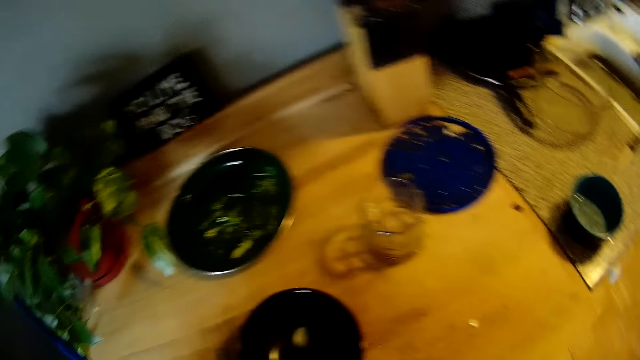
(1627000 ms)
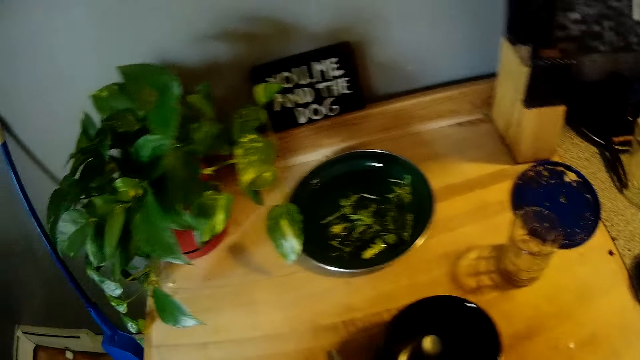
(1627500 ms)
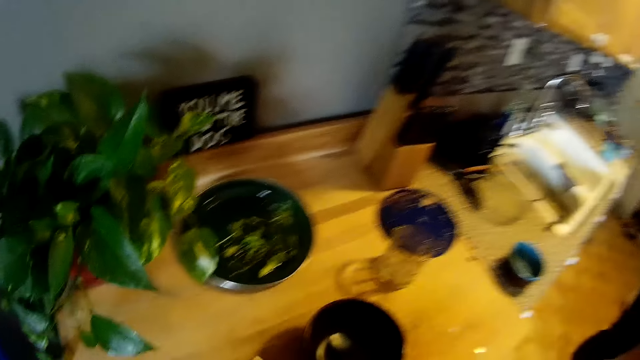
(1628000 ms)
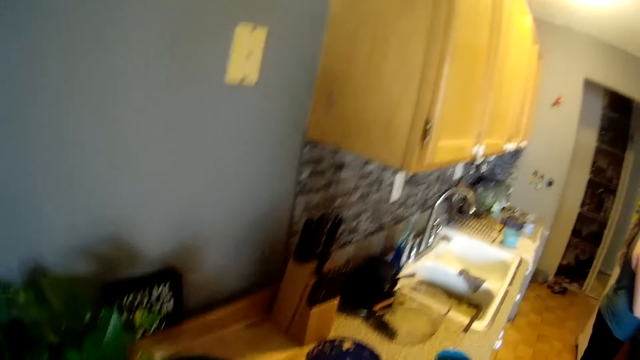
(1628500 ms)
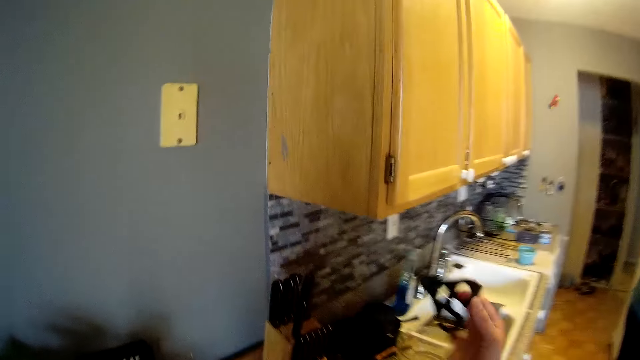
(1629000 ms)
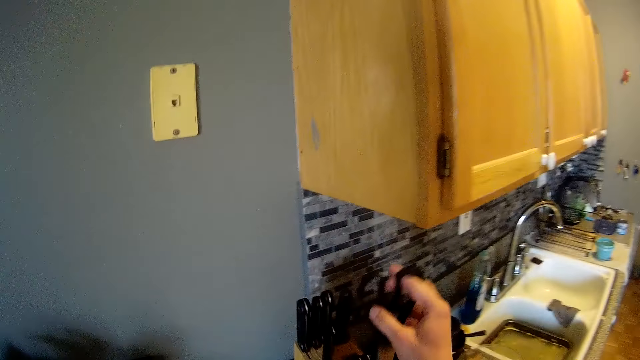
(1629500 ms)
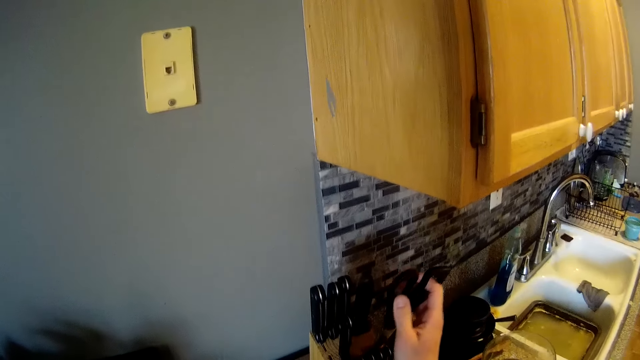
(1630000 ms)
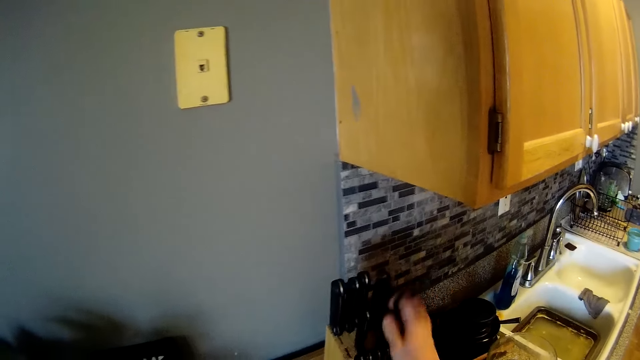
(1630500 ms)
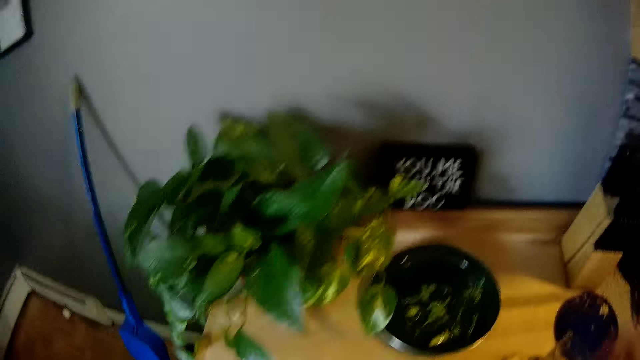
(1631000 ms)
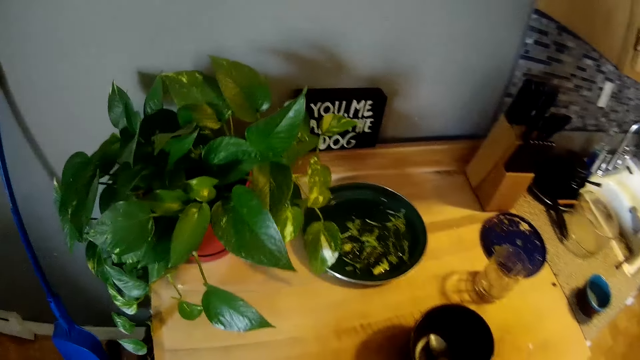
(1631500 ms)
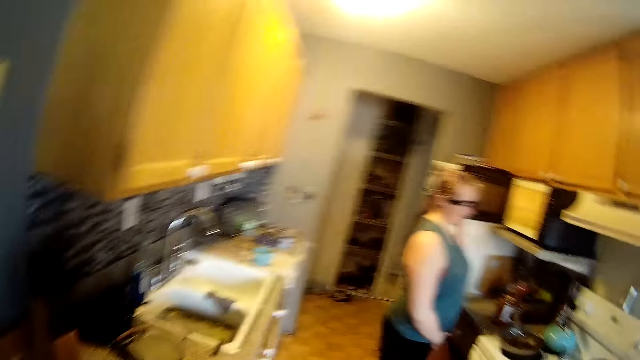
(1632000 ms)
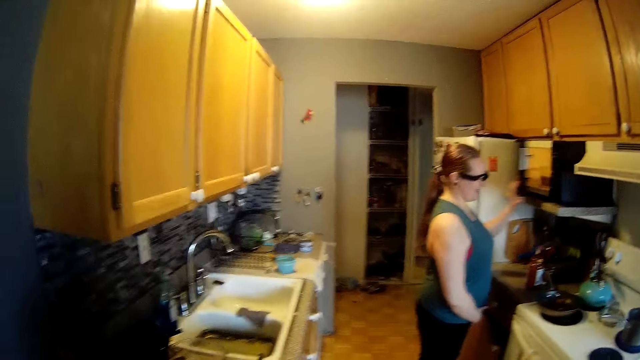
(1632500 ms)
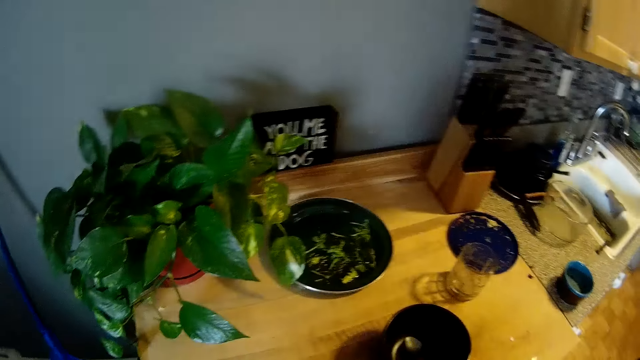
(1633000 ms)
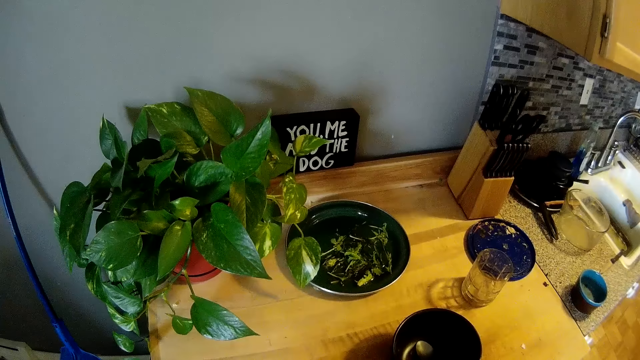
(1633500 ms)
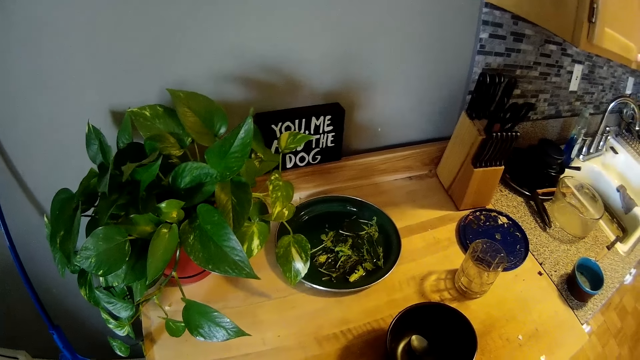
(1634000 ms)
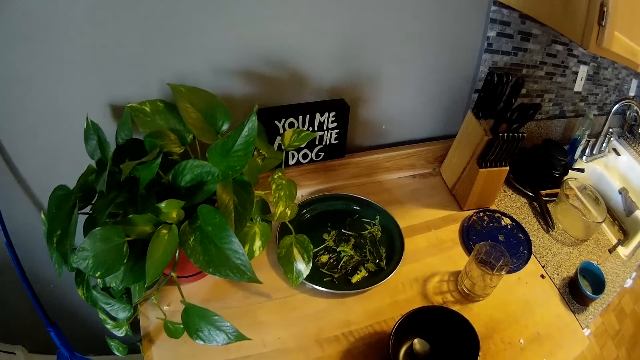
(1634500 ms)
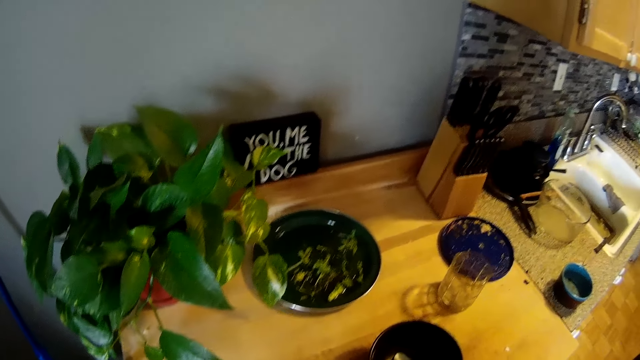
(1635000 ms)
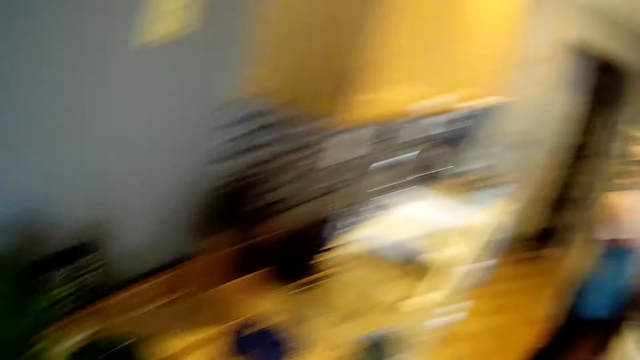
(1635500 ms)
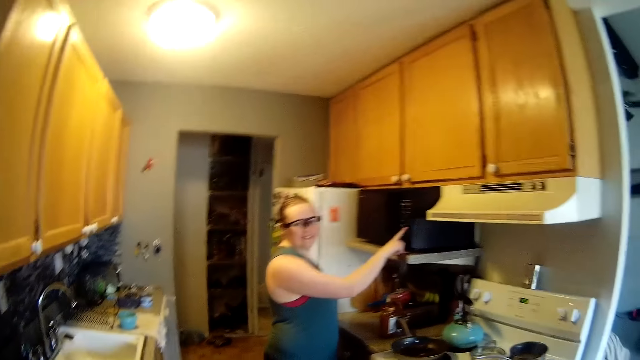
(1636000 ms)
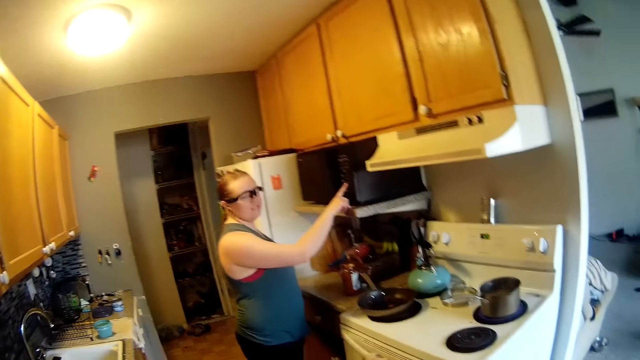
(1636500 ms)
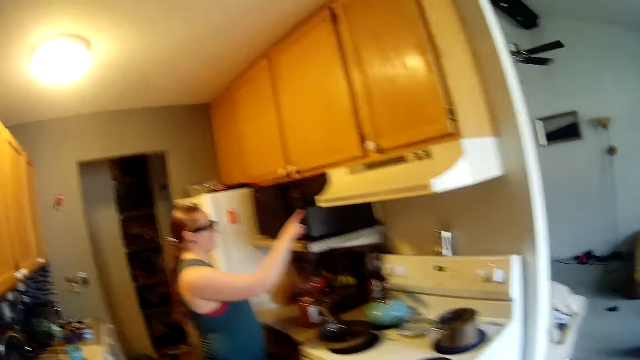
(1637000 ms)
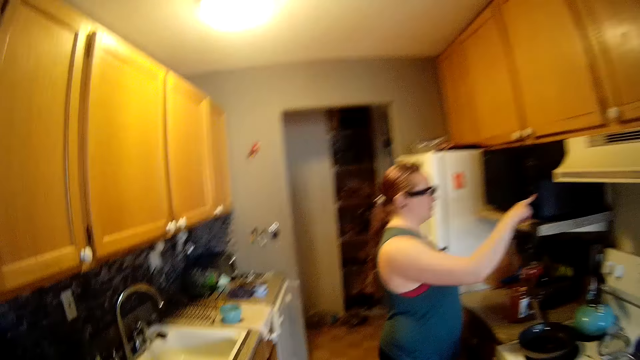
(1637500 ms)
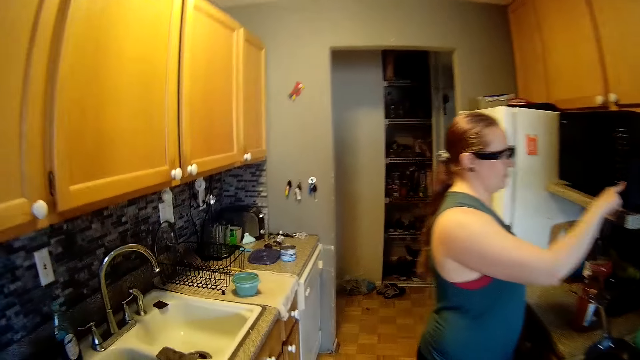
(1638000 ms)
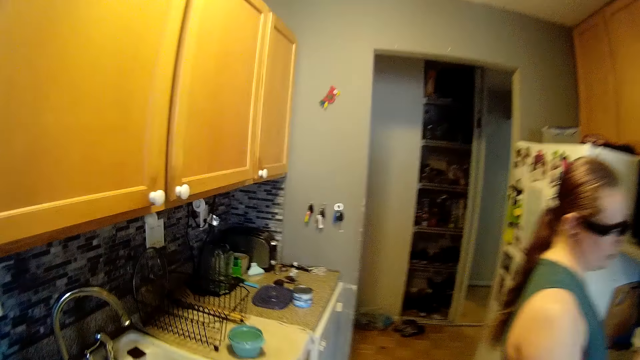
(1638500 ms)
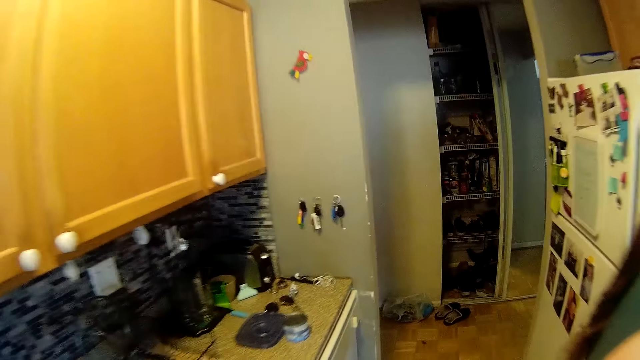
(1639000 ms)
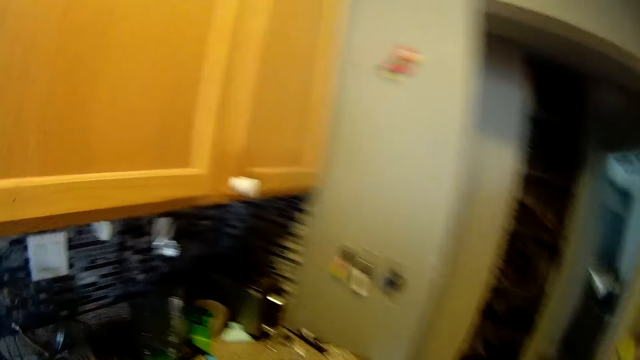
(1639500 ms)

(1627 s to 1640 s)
The camera wearer looks at the kitchen counter. He puts the scissors in the knife block on the kitchen counter with his right hand. He looks at the kitchen counter. The woman closes a microwave with her left hand. The camera wearer looks at the woman. He looks at the kitchen counter, looks at the countertop, and walks beside the countertop. The woman operates the microwave with her right hand.

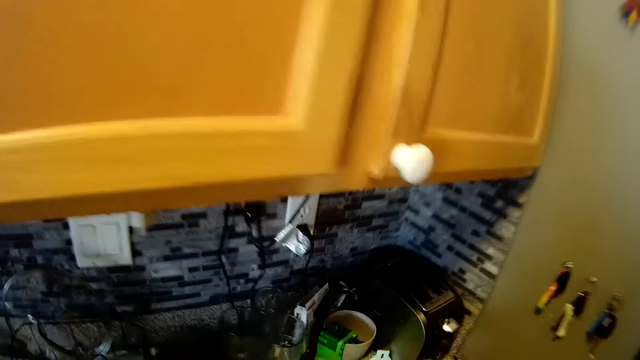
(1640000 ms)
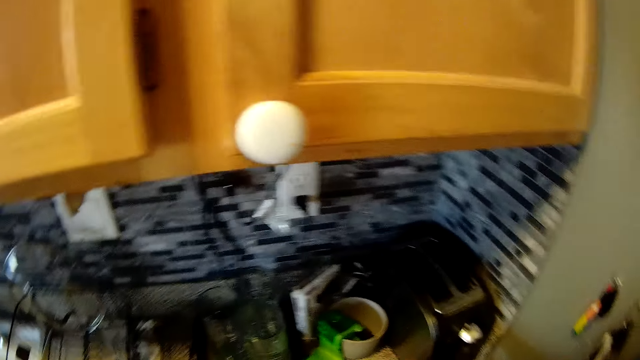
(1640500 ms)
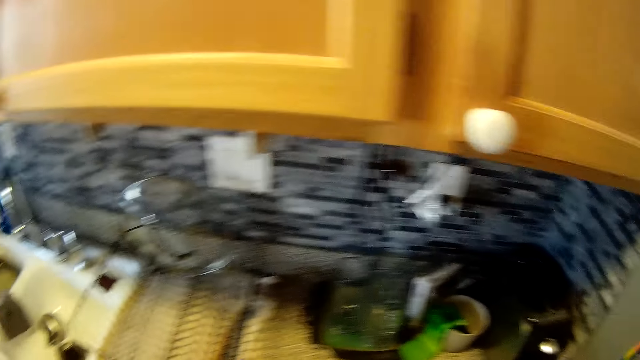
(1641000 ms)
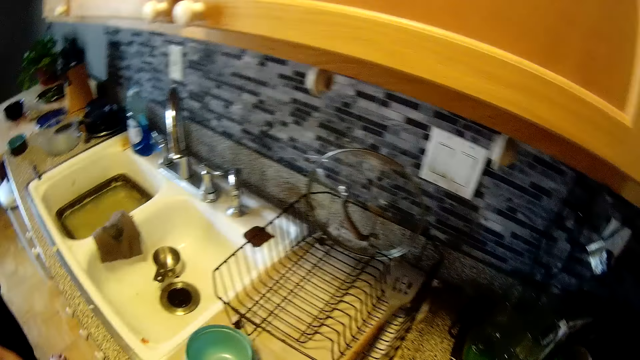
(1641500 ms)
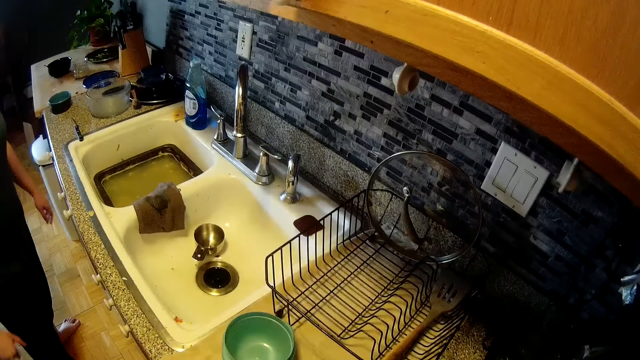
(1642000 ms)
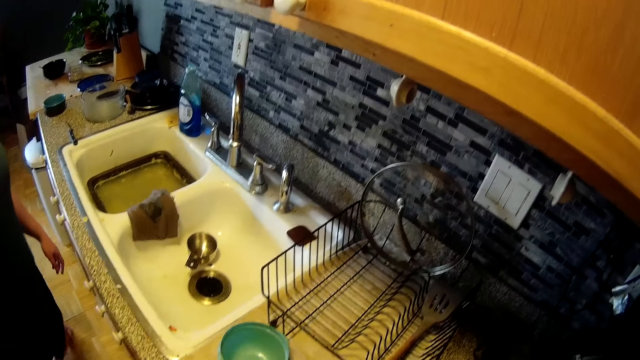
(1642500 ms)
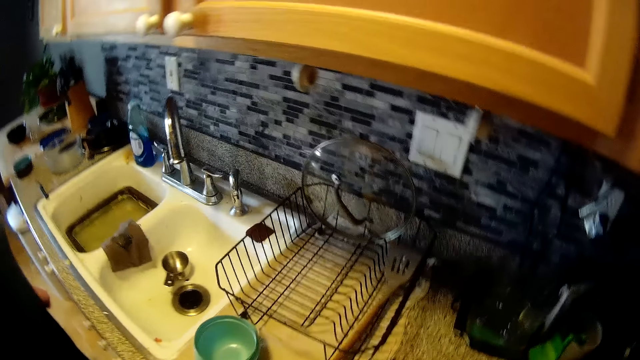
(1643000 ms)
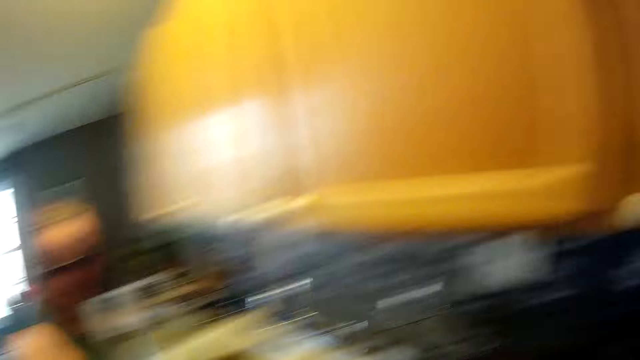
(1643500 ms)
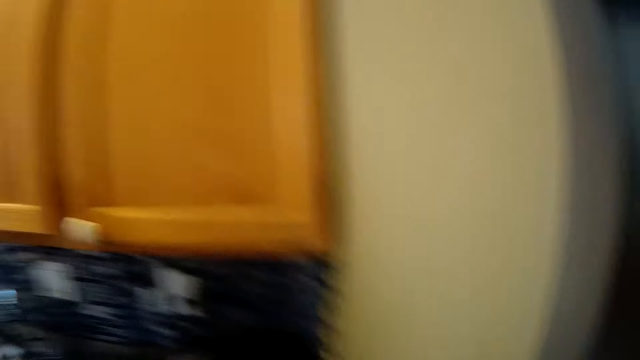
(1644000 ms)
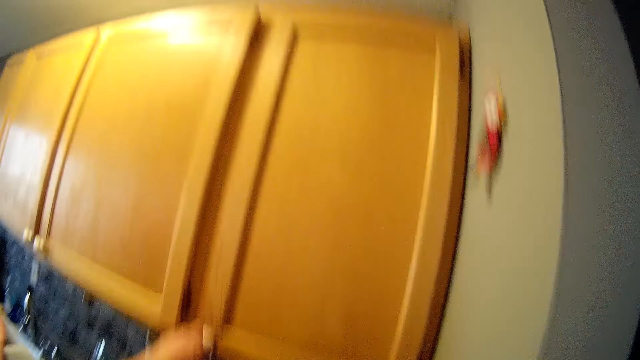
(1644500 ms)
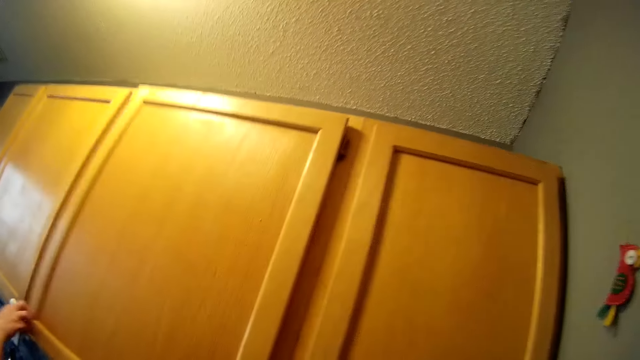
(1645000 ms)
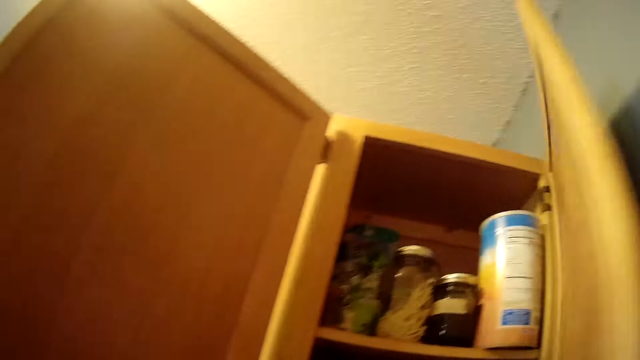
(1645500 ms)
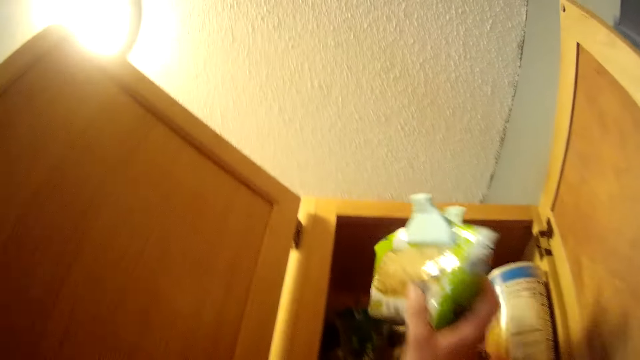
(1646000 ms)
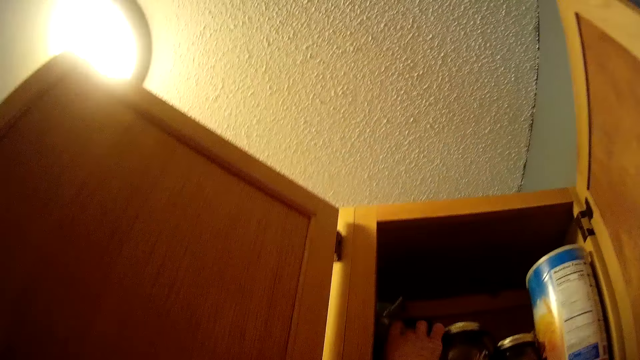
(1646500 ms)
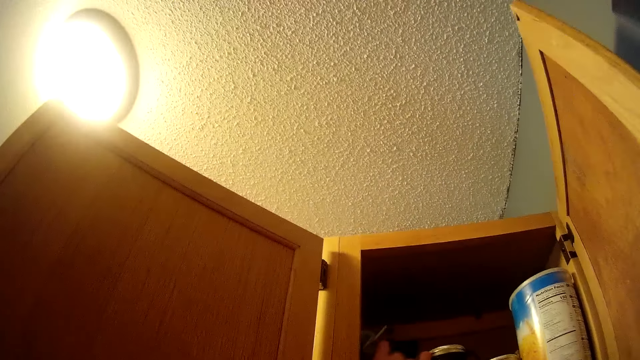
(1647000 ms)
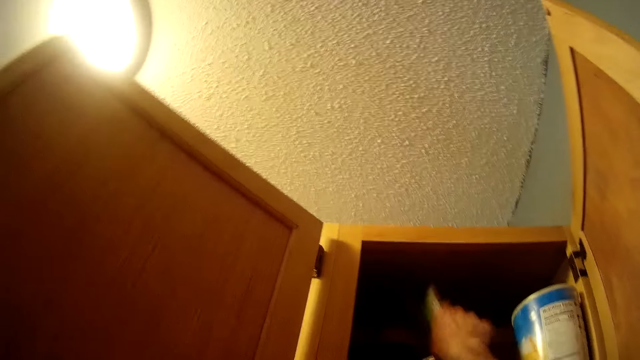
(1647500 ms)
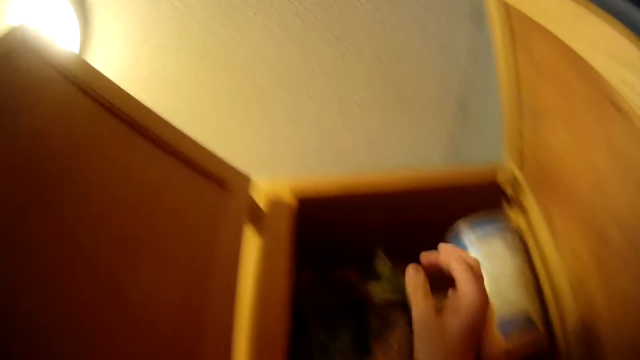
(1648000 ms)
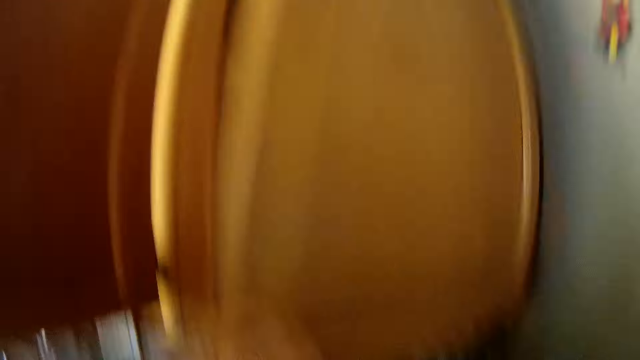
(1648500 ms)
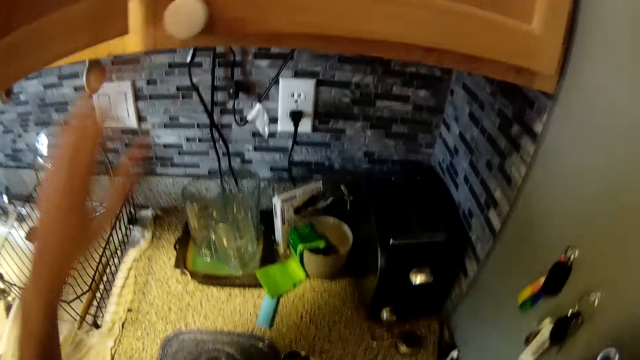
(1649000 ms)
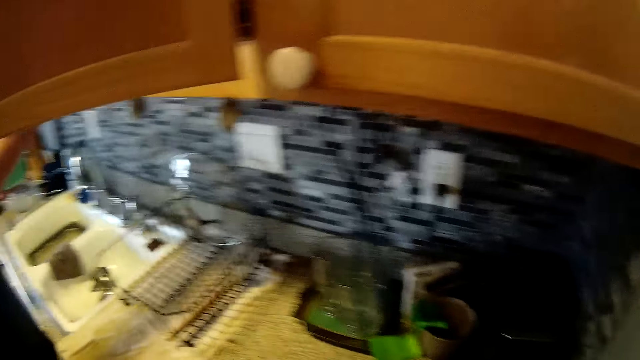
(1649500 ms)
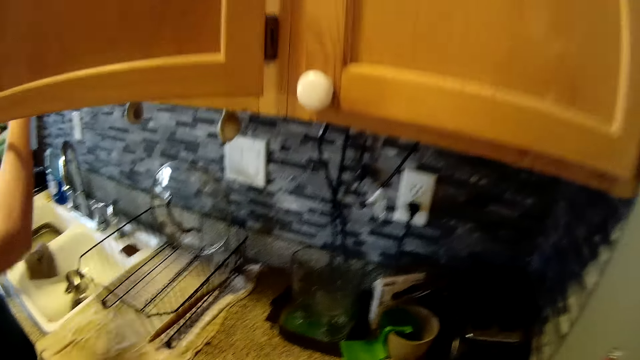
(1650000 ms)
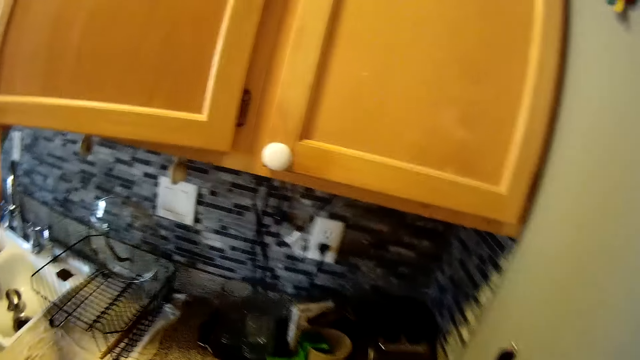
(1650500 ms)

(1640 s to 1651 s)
The camera wearer picks up a clip on a kitchen top with his right hand. A woman walks towards the camera wearer. The camera wearer lifts his hand. The woman opens a kitchen cabinet with her right hand. The camera wearer opens a kitchen cabinet with his left hand. He drops the pack of food or plastic packet in his right hand in the cabinet. He moves the plastic packet in the cabinet and closes the cabinet with his left hand. The woman closes the cabinet.
